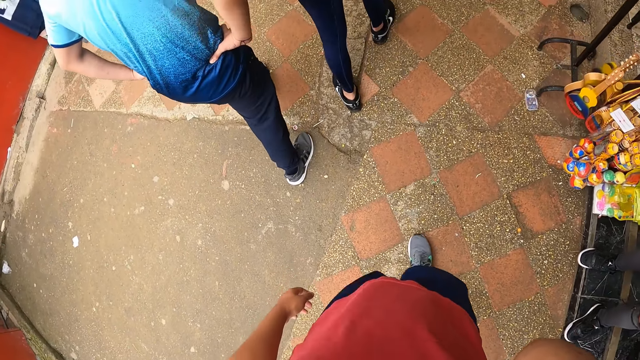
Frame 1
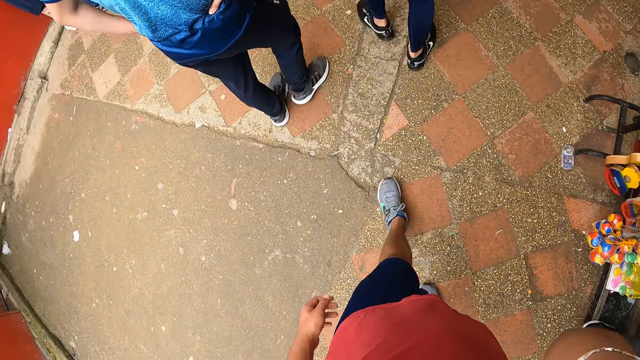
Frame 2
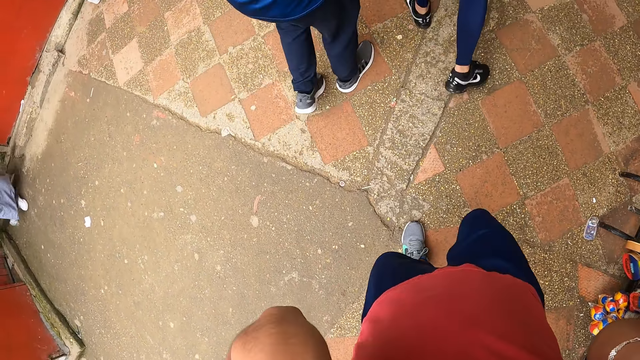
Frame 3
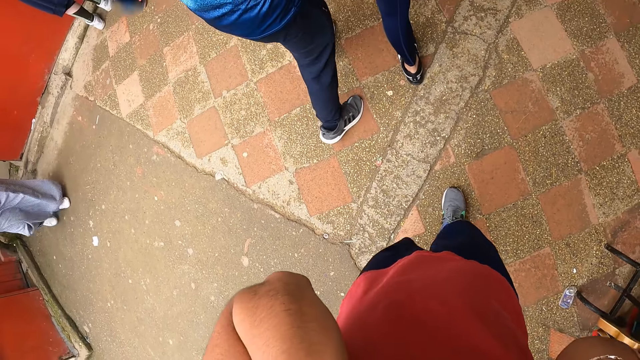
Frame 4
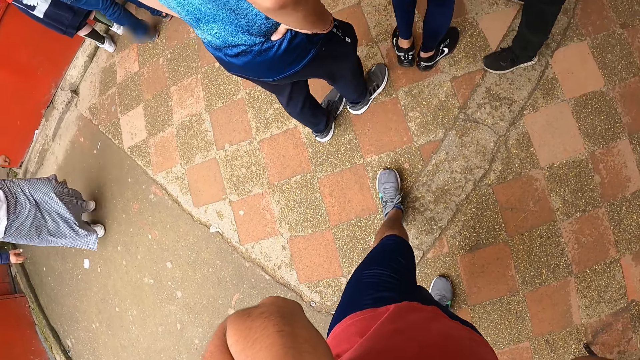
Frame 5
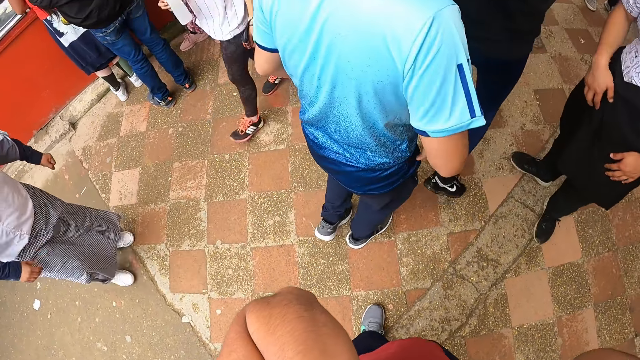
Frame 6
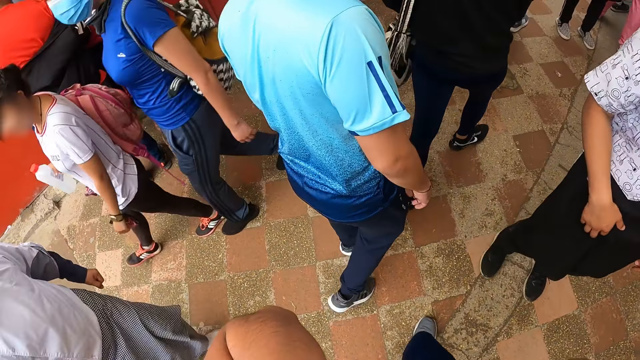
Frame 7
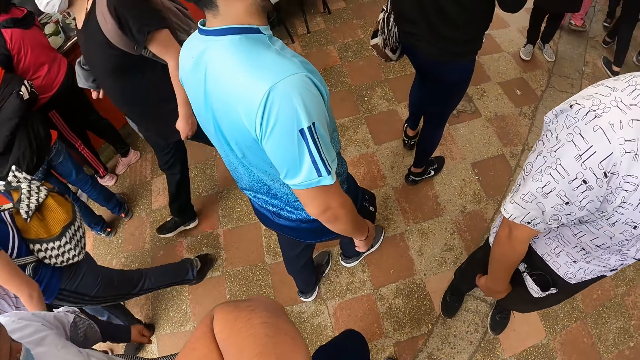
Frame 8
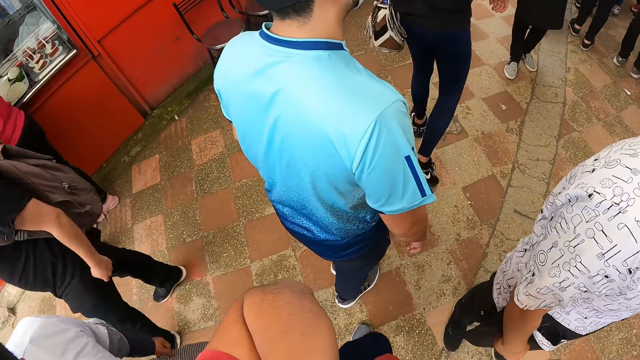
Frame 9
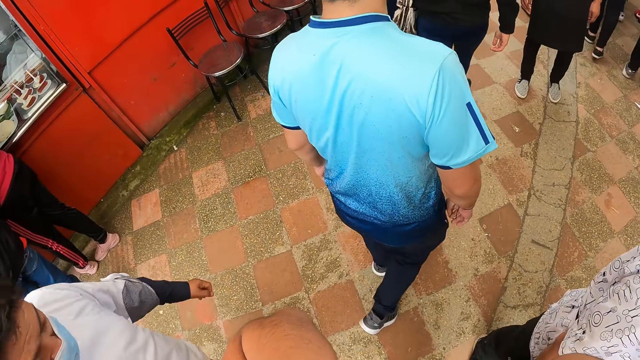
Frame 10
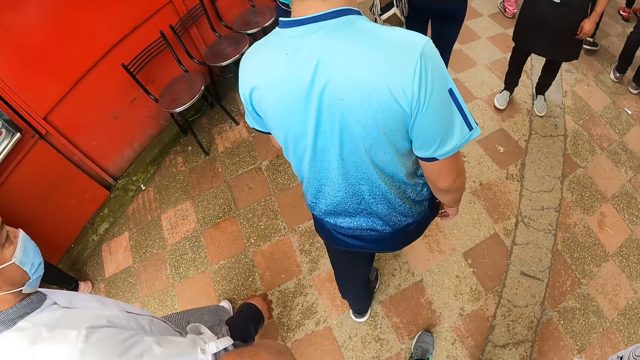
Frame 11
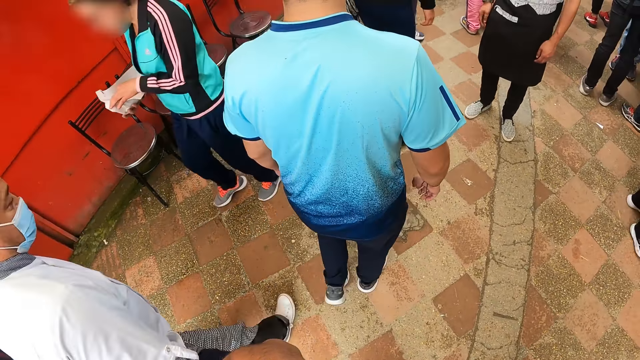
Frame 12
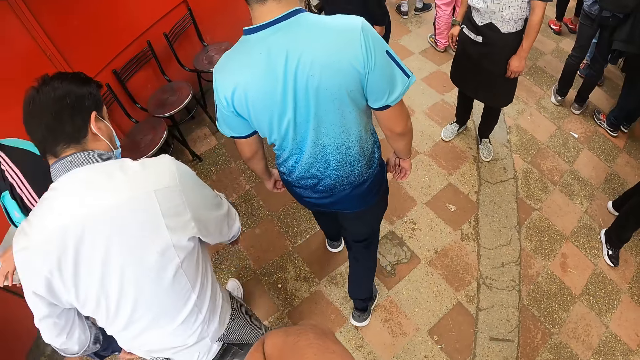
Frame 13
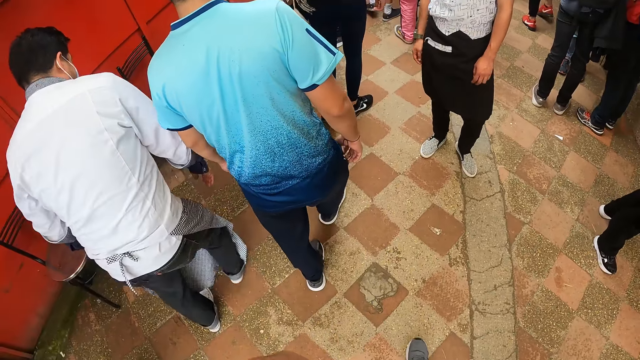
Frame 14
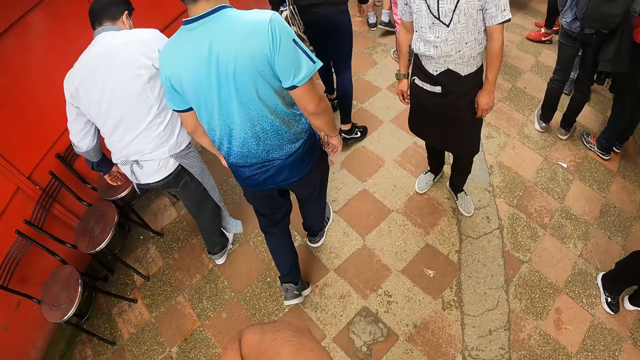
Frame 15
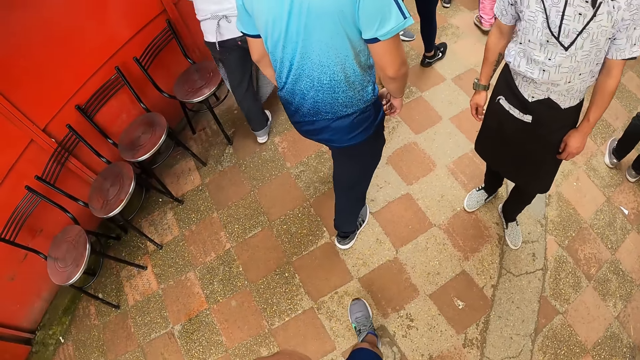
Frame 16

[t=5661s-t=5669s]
The camera wearer lifts his hand to his face. He walks on the pavement.

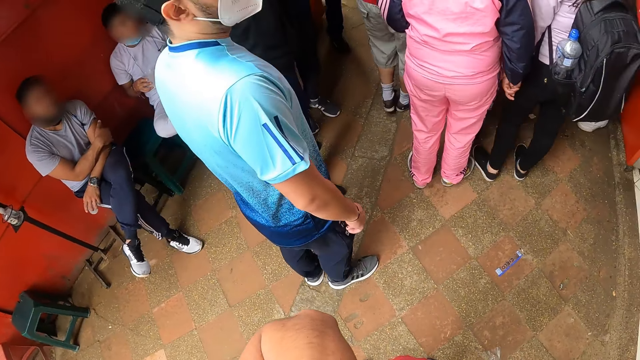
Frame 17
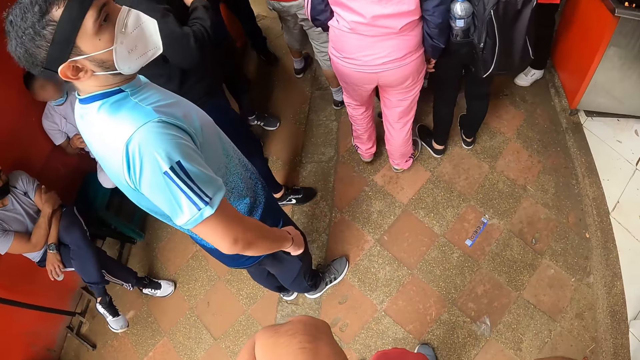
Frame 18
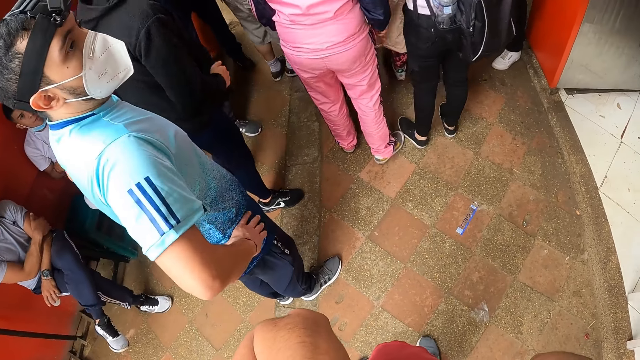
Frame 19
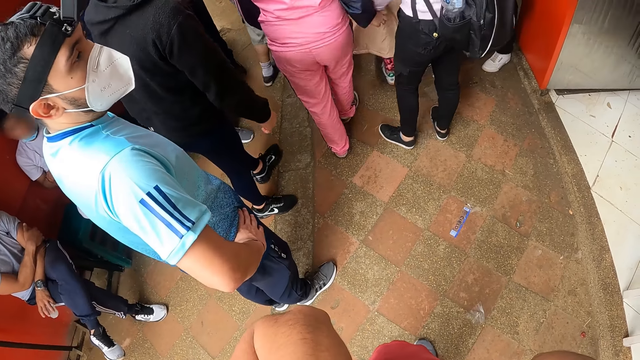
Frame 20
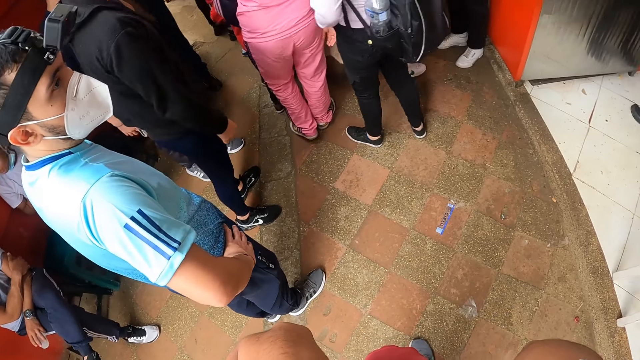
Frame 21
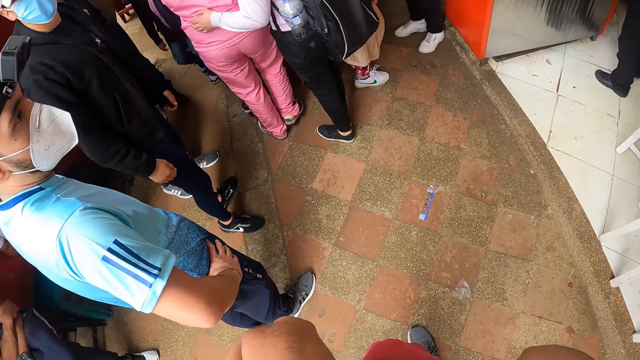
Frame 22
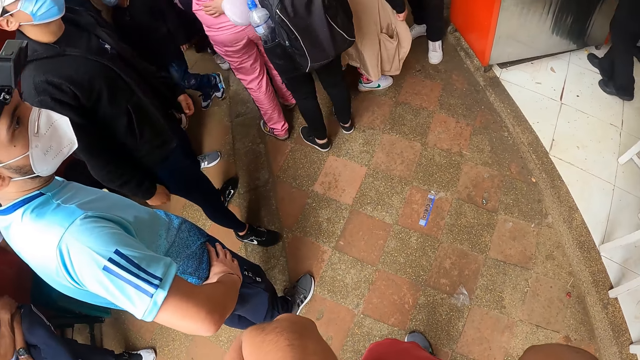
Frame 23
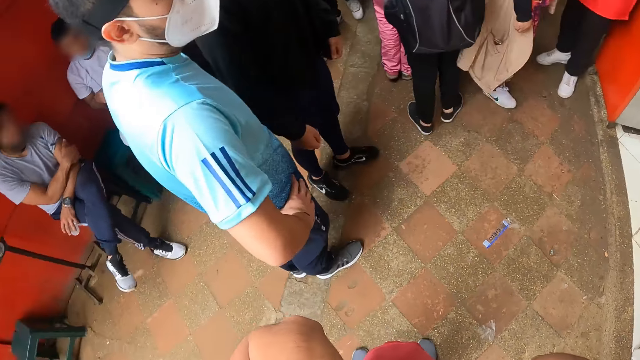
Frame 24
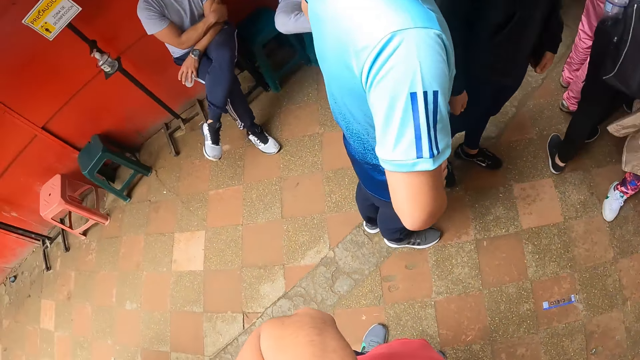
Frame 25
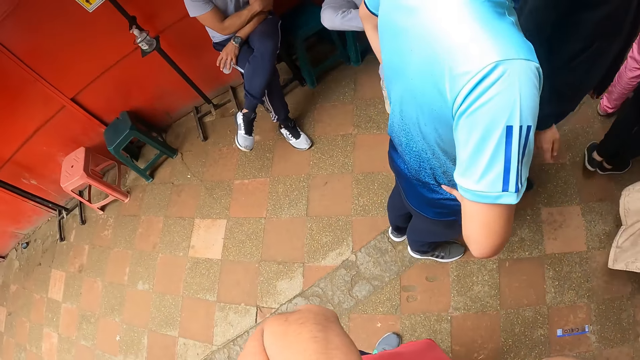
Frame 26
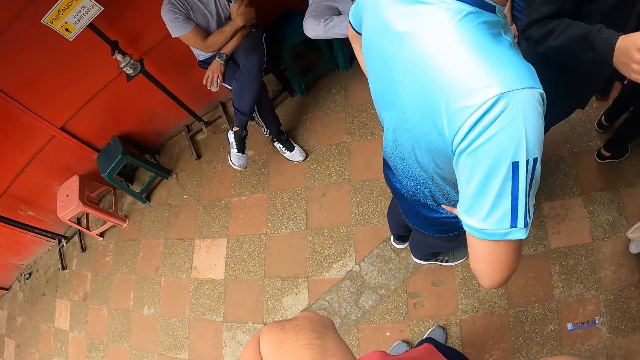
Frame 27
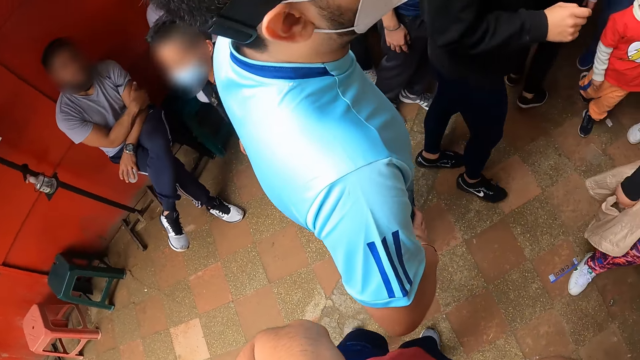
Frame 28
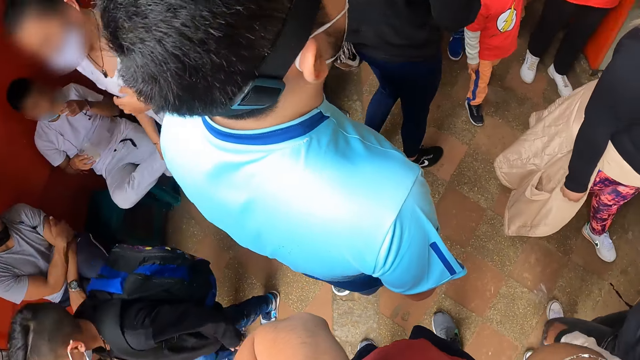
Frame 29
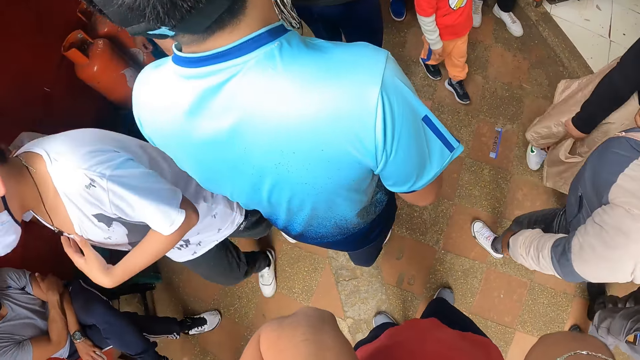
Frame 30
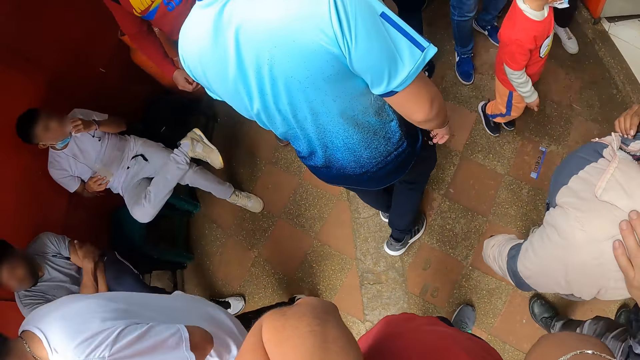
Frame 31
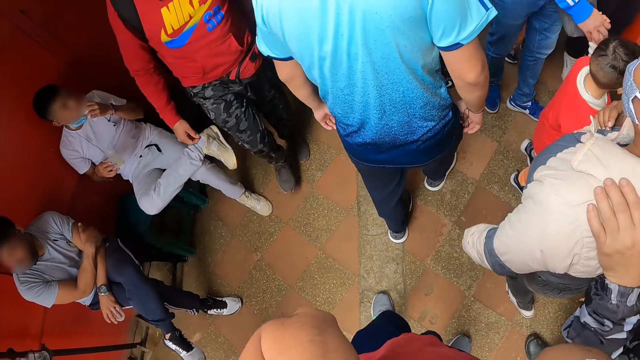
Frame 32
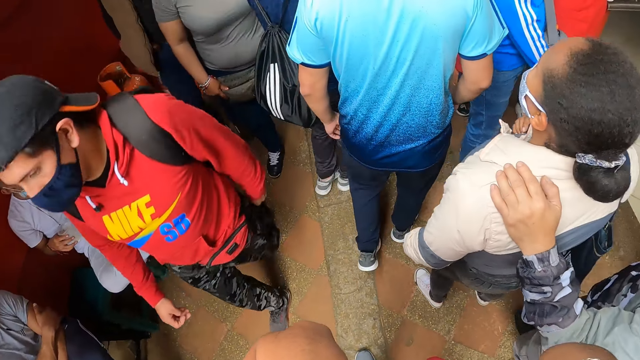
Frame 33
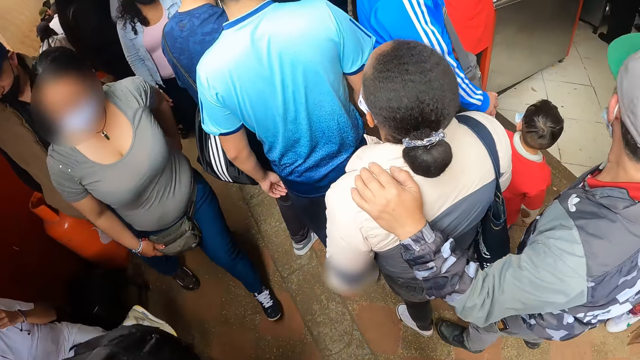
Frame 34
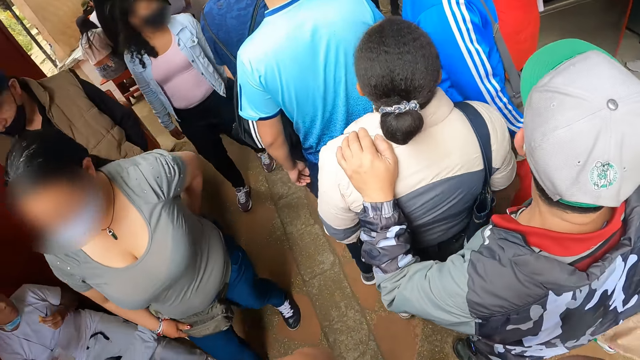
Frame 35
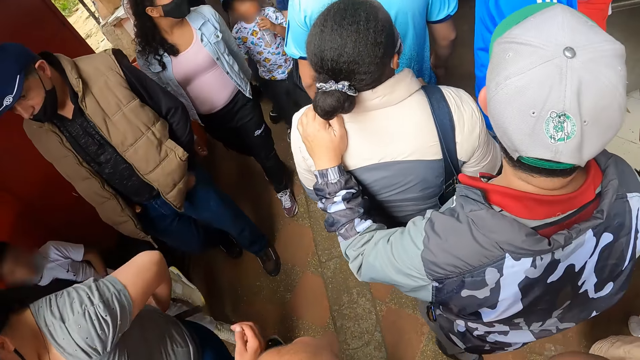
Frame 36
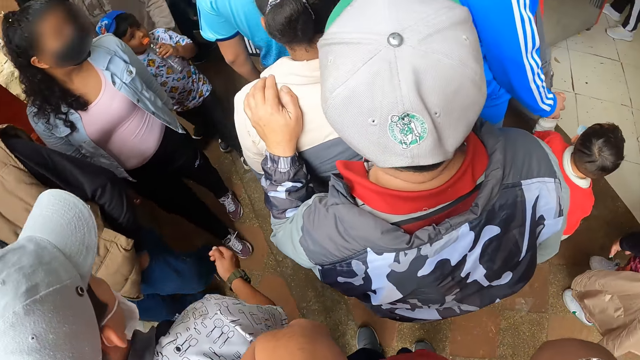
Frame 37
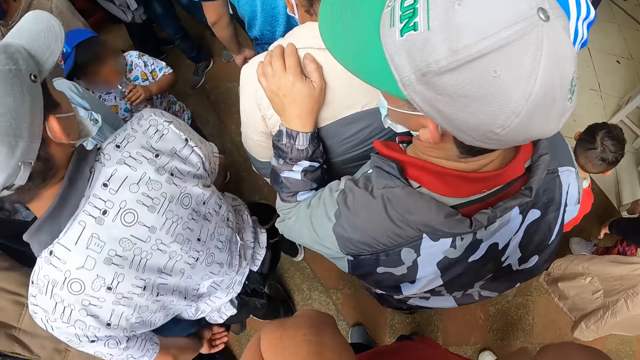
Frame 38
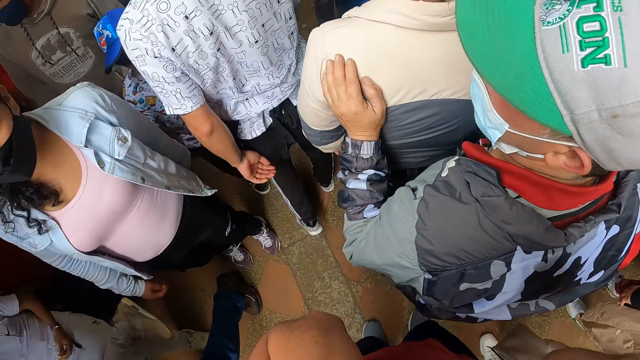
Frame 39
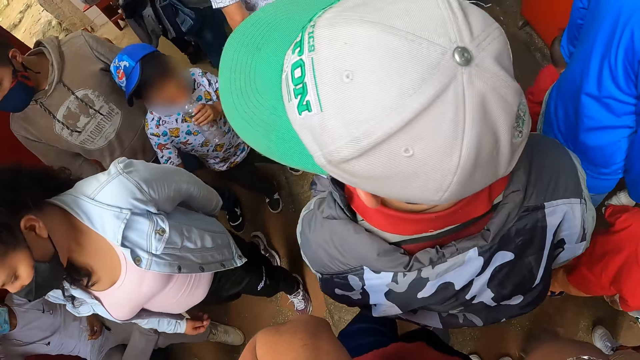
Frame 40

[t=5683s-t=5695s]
A man holds his waist. The camera wearer stops at the pavement. They move on the queue.
